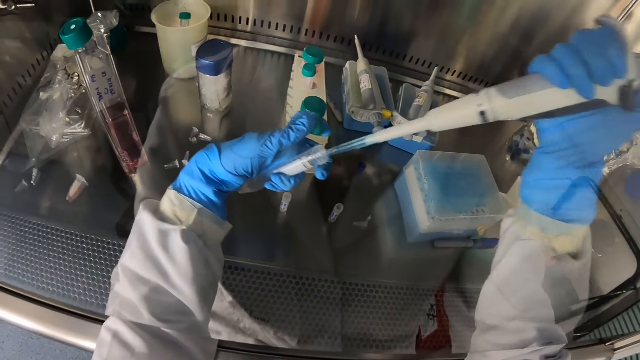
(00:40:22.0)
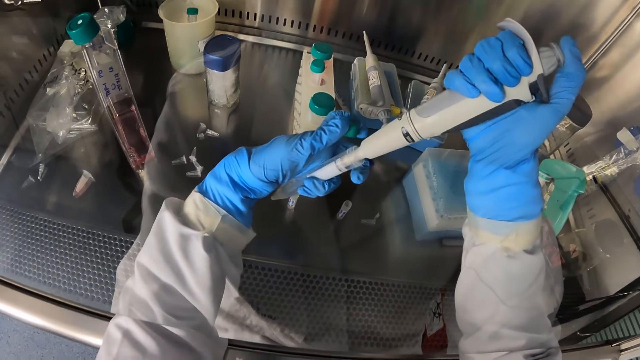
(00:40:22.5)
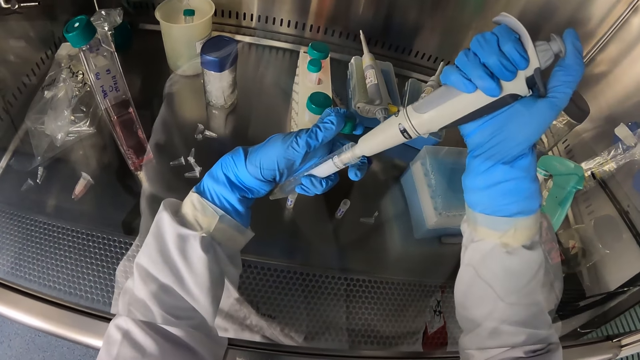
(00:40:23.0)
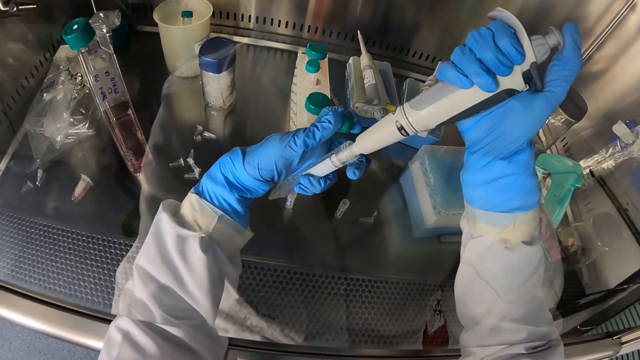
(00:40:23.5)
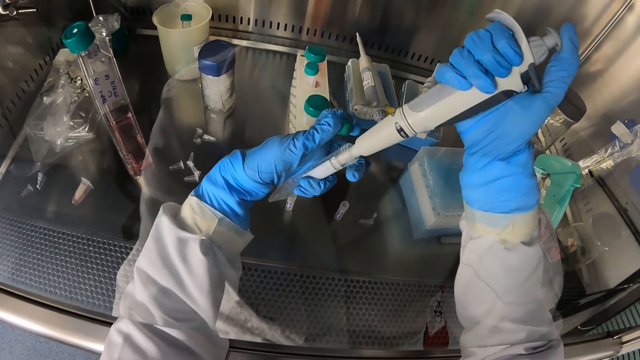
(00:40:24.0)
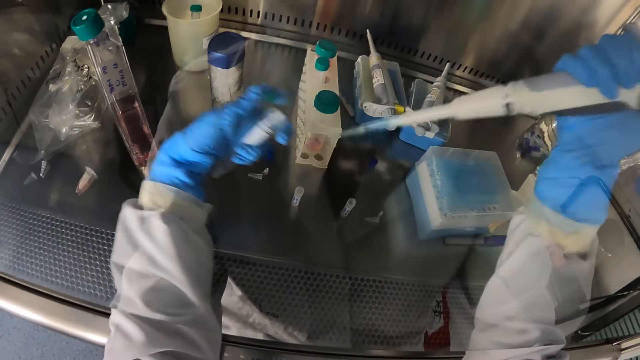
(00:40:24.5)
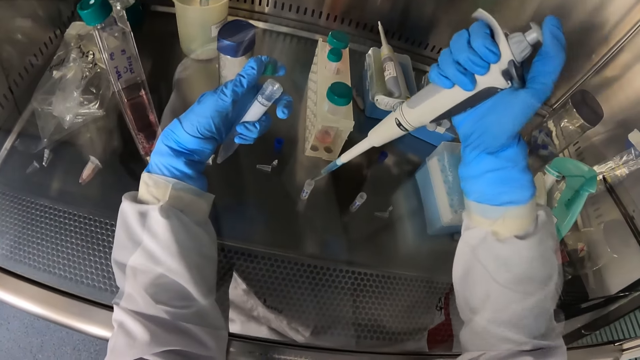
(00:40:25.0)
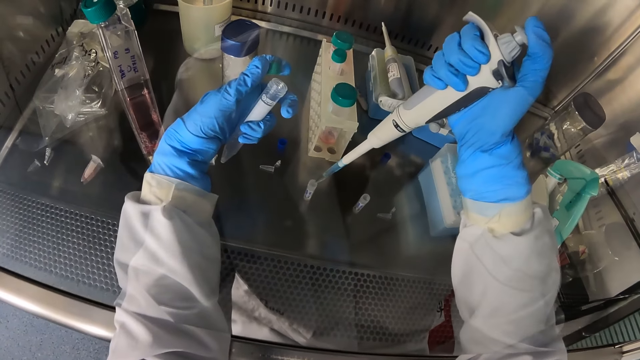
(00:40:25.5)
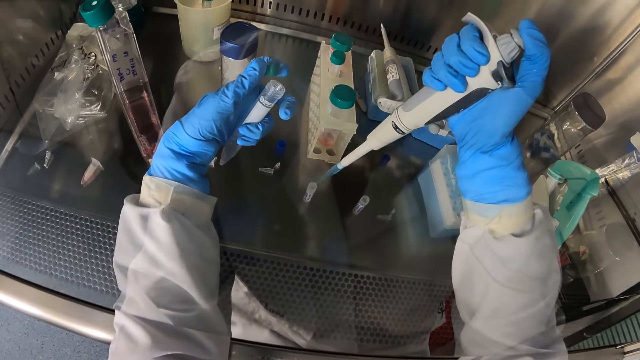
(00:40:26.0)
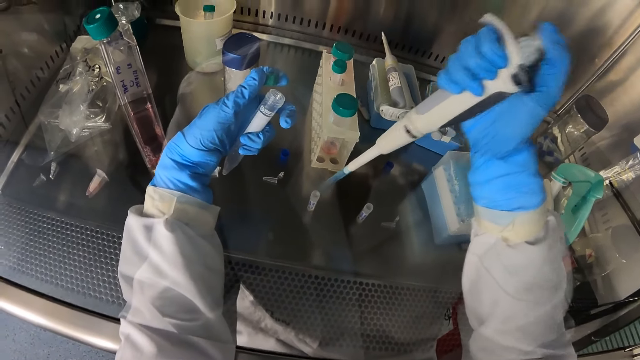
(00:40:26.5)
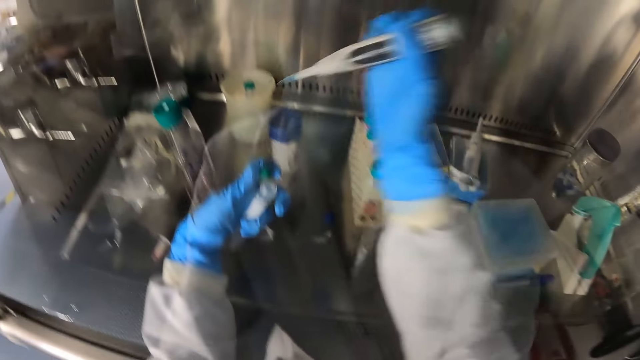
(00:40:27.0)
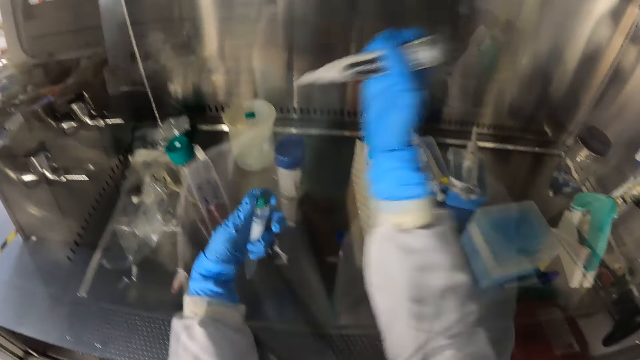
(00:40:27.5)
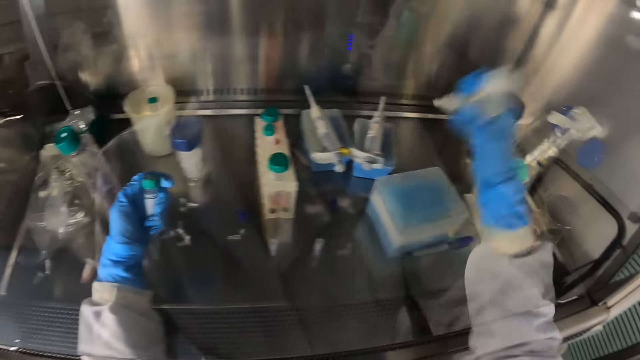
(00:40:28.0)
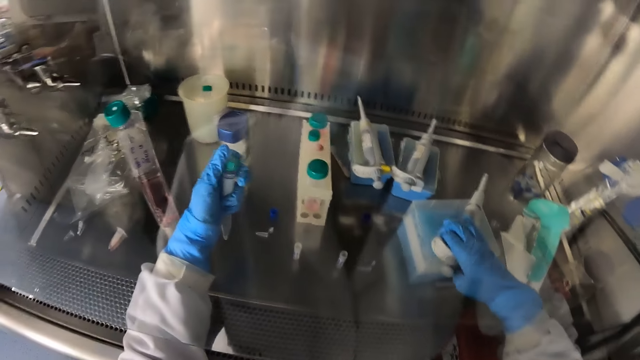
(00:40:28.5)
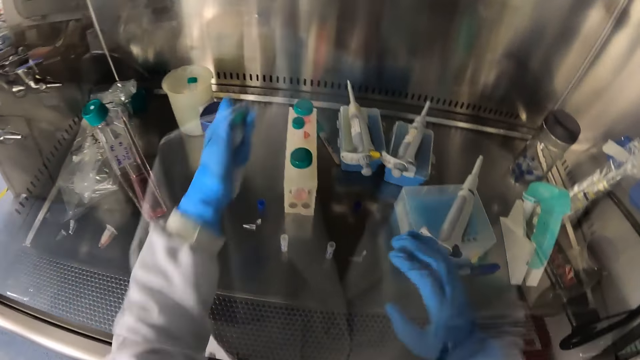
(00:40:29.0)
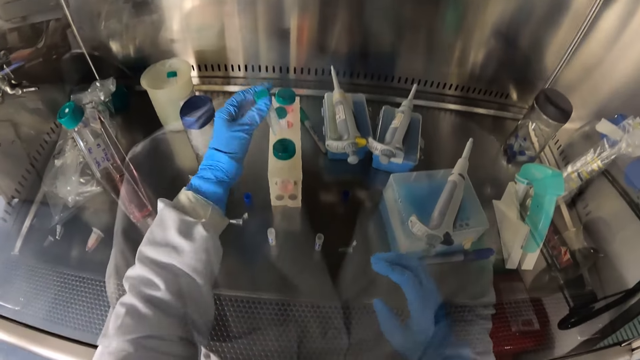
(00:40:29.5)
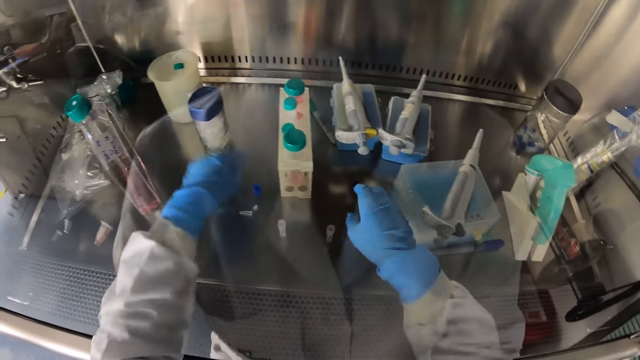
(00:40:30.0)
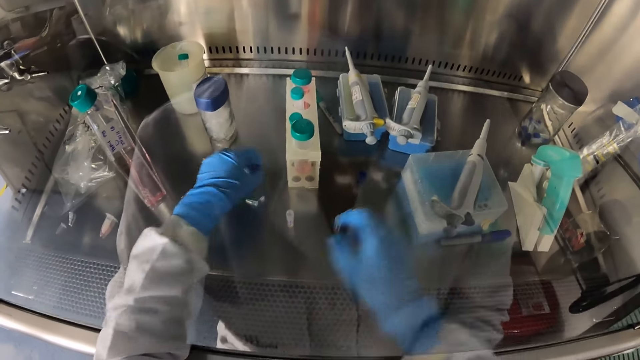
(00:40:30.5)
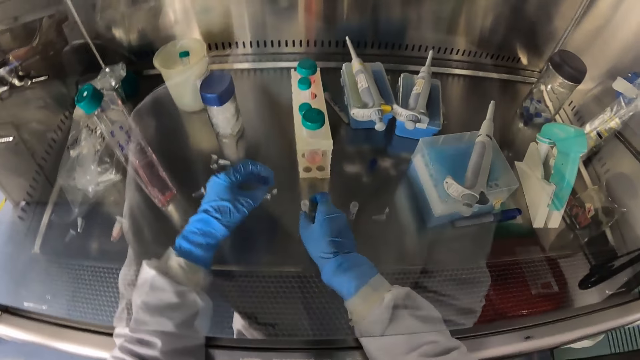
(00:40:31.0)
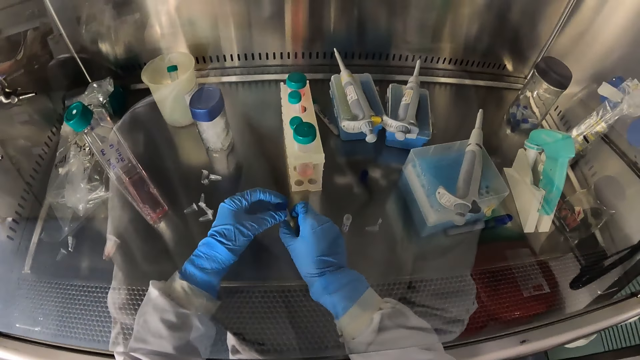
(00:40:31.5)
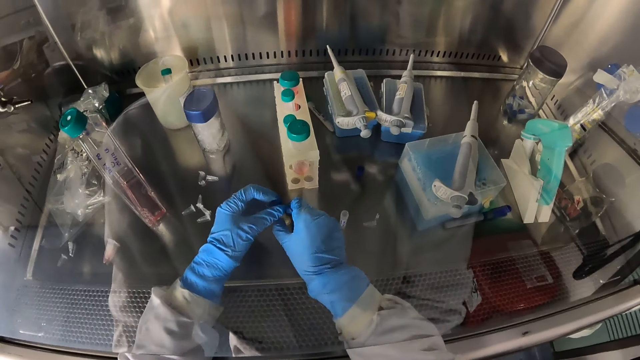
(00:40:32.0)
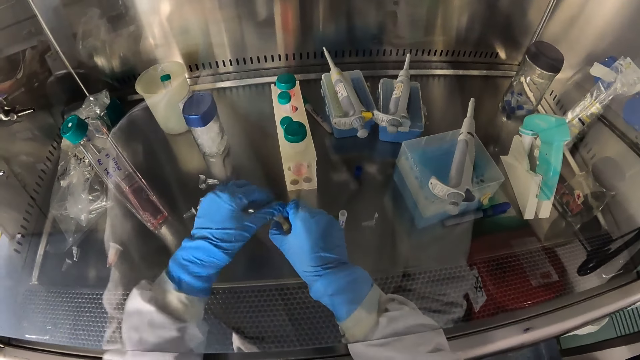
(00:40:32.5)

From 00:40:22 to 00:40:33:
The camera wearer takes some fluid from the conical tube in her left hand with the micro pipette in her right hand. She dips the syringe in the tube. She passes some fluid to the graduated bottle with the micro pipette in her right hand. She squirts some fluid from the micro pipette into the beaker. She drops the micro pipette on the micro centrifuge tube rack with her right hand. She drops the conical tube with her left hand in the tube rack. She picks up the cover of the graduated bottle with her left hand. She picks up the graduated bottle with her right hand. She closes the graduated bottle with her hands.

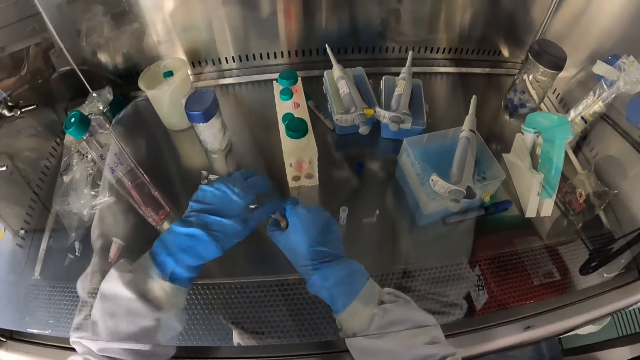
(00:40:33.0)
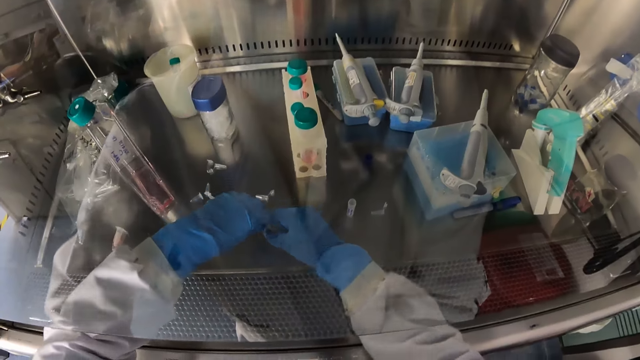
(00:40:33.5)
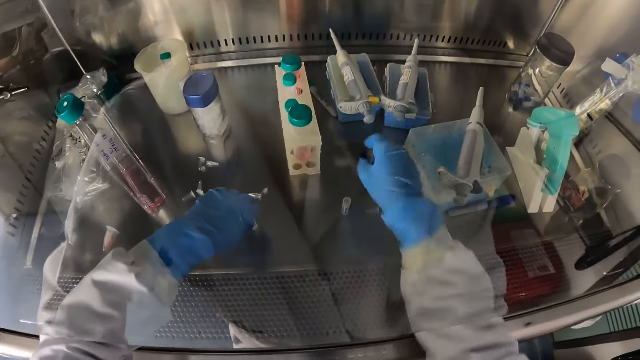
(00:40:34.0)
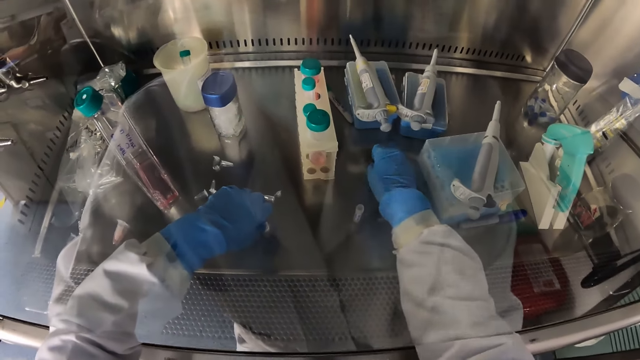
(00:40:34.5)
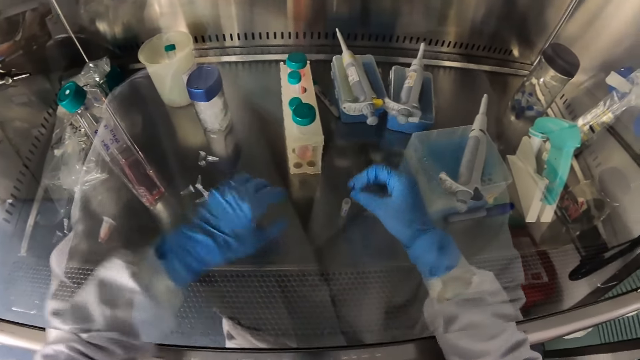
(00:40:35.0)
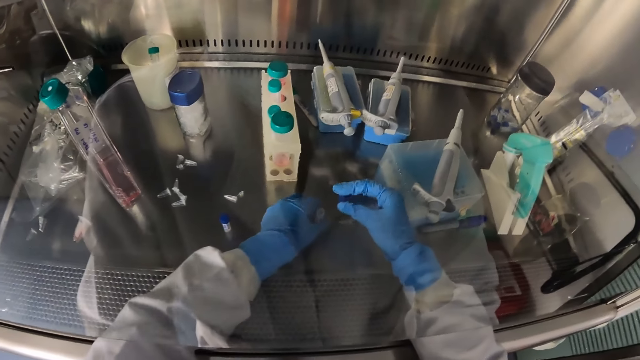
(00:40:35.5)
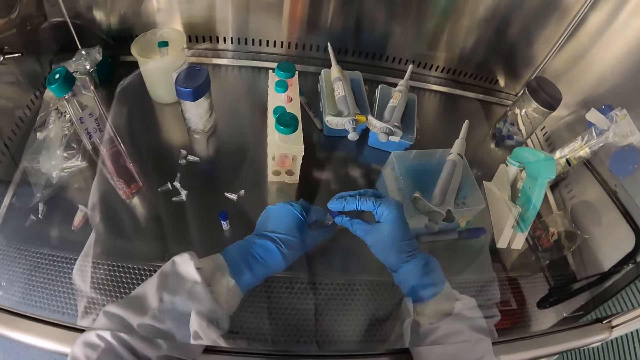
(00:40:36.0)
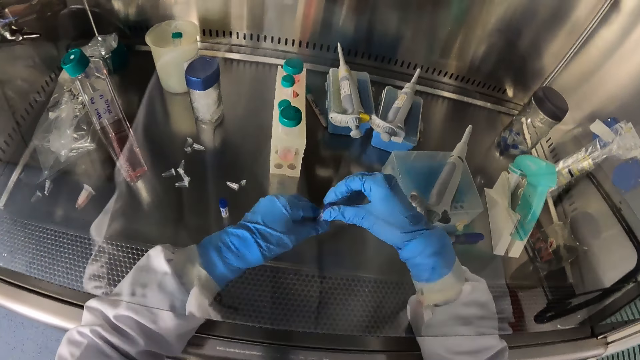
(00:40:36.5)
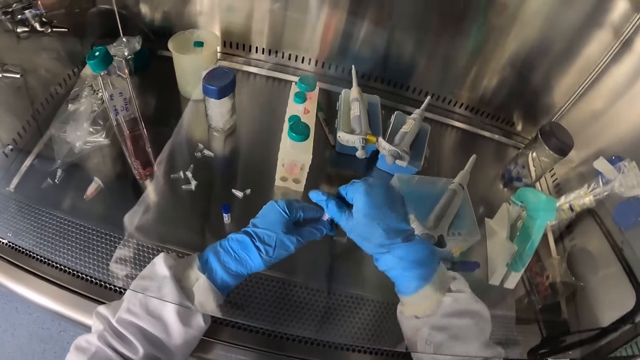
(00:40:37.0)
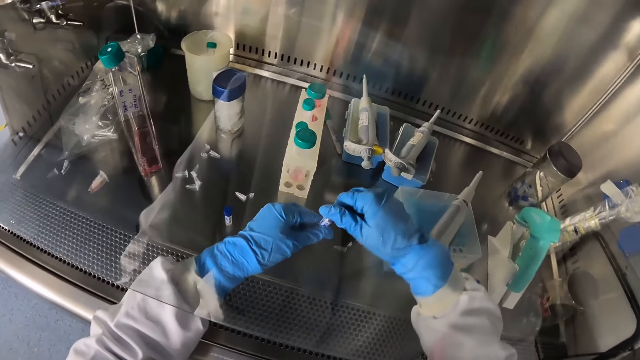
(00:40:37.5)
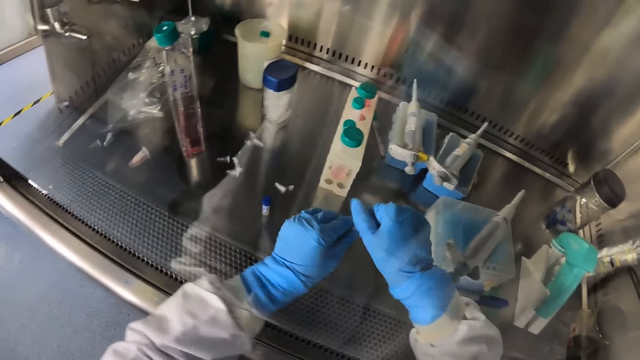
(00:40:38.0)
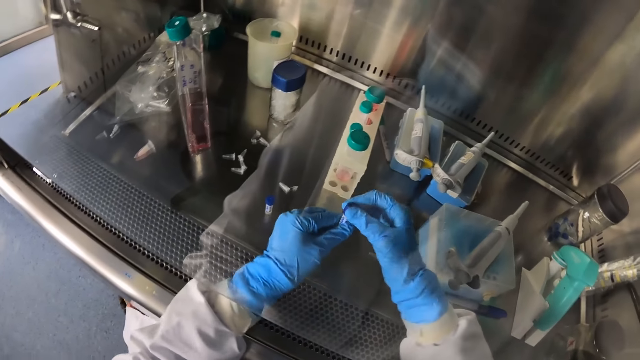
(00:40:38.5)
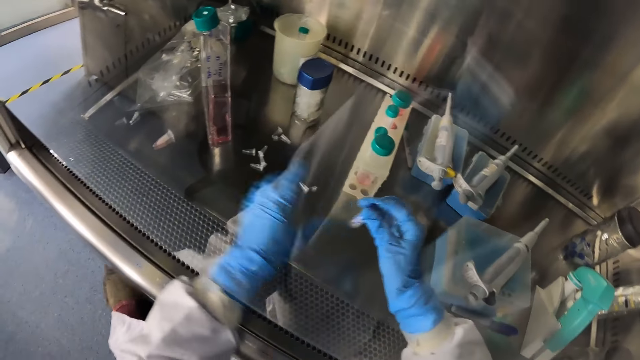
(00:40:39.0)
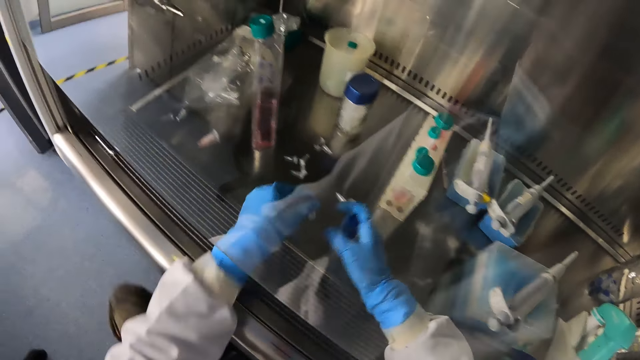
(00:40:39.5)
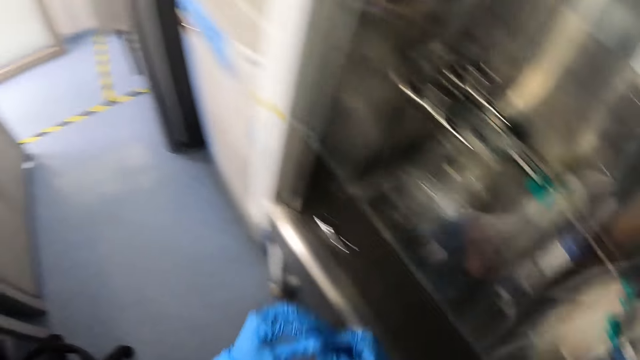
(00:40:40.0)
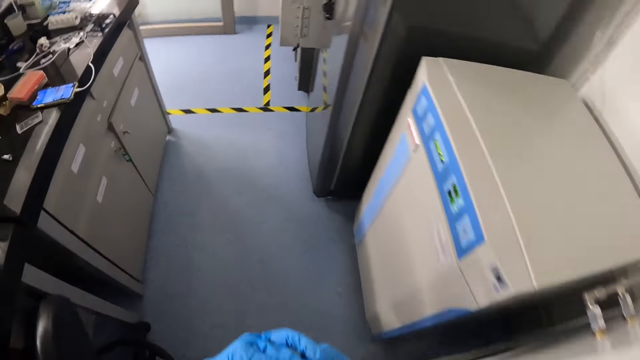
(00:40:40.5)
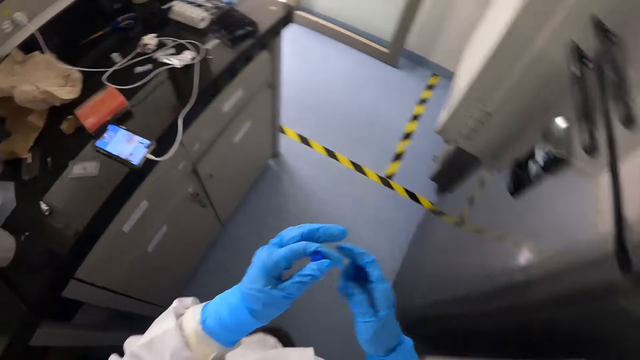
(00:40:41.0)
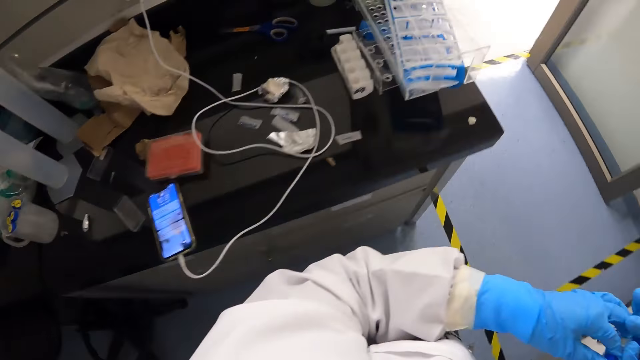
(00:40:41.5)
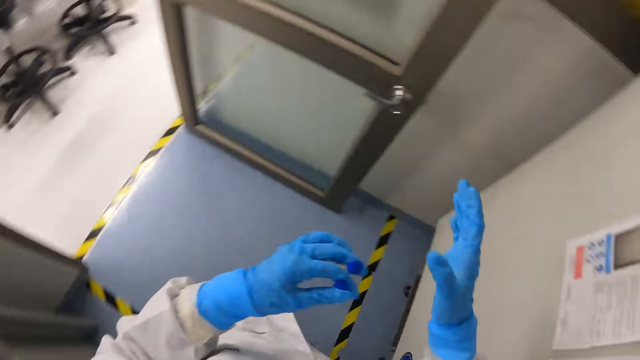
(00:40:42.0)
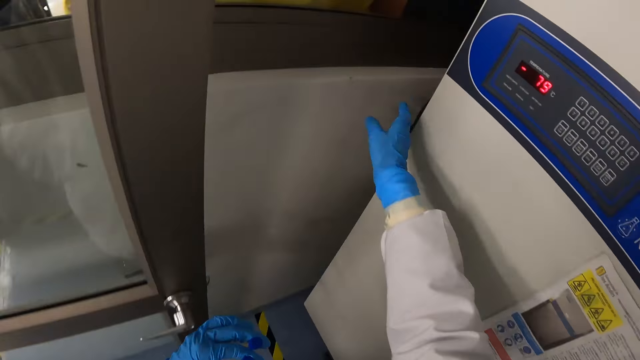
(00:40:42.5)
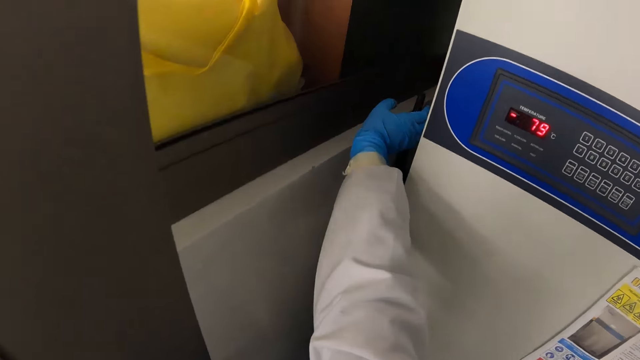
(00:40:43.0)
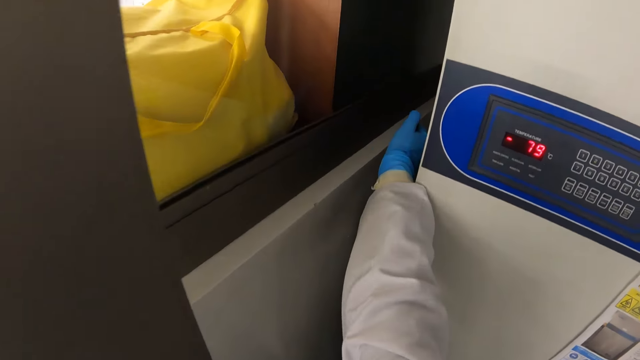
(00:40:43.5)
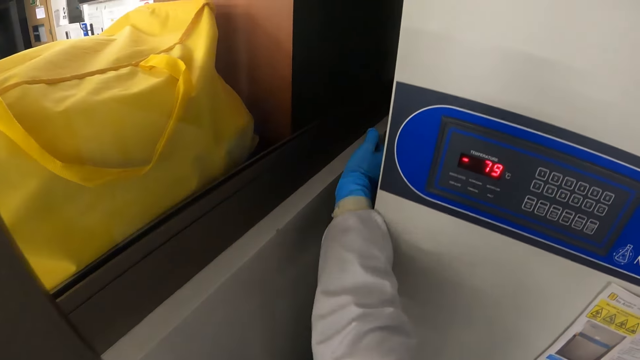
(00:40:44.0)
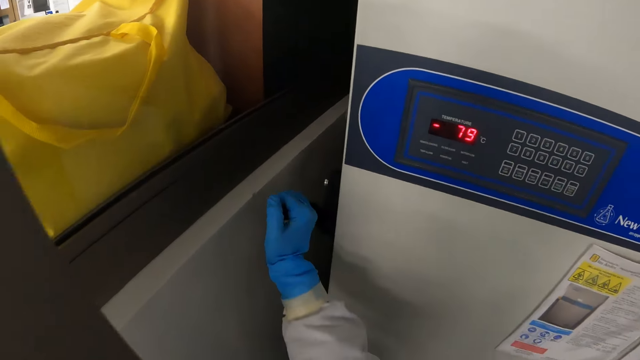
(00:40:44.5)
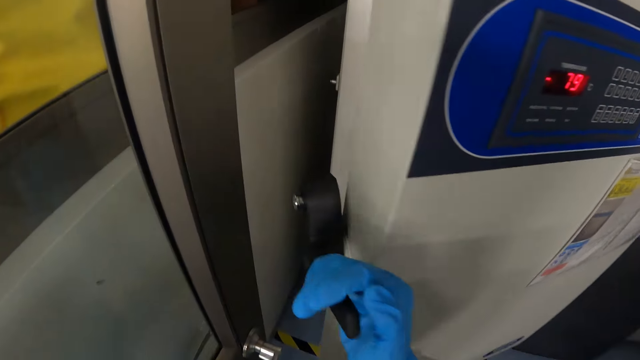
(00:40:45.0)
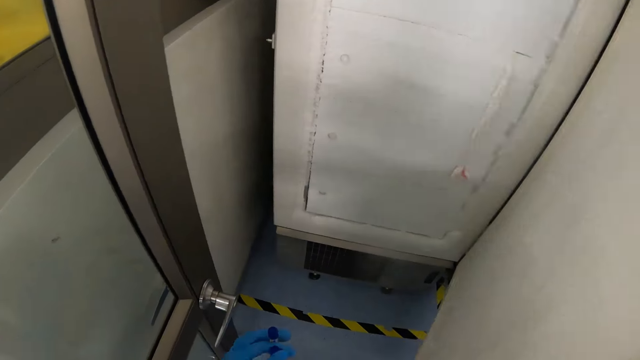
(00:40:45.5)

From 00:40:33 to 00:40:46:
The camera wearer drops the graduated bottle with her left hand. She picks up the cover of the graduated bottle with her right hand. She picks up the graduated bottle with her left hand. She closes the graduated bottle with her hands. She picks up the graduated bottle with her left hand. She walks away. She opens an ultra low freezer with her right hand.
